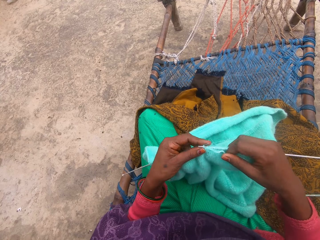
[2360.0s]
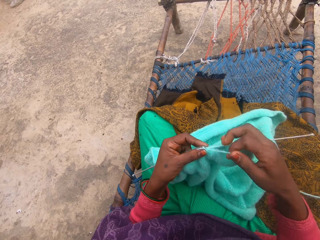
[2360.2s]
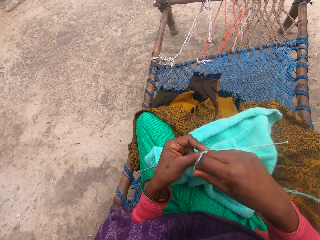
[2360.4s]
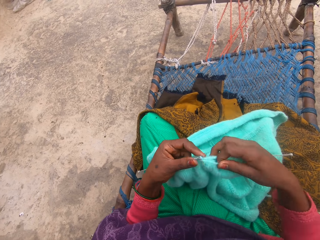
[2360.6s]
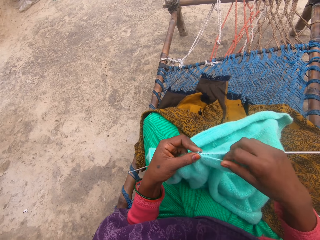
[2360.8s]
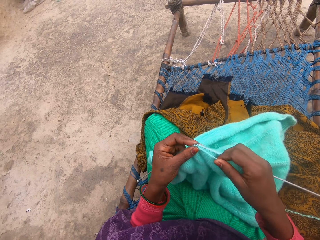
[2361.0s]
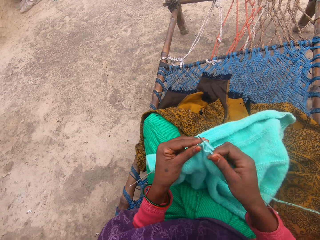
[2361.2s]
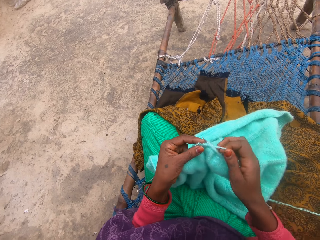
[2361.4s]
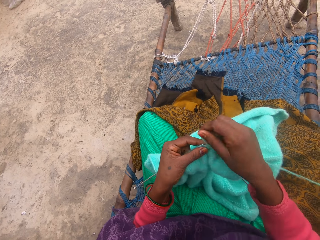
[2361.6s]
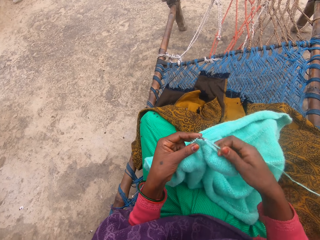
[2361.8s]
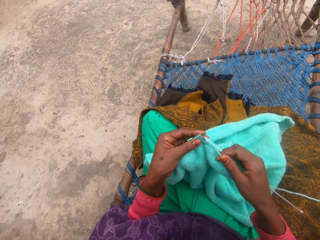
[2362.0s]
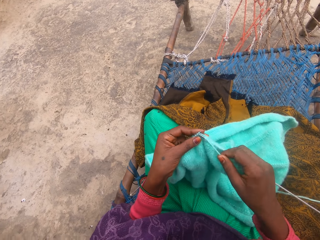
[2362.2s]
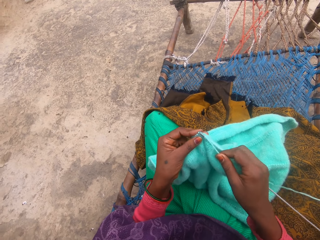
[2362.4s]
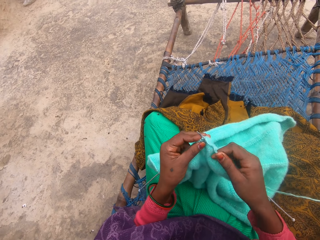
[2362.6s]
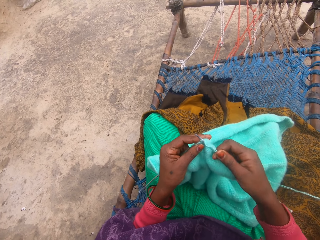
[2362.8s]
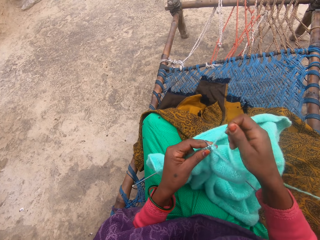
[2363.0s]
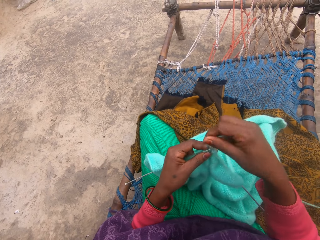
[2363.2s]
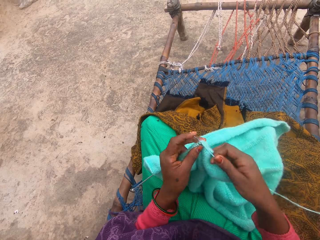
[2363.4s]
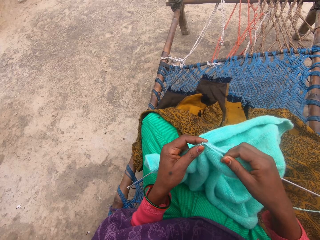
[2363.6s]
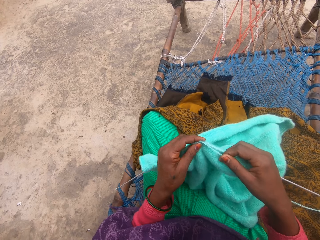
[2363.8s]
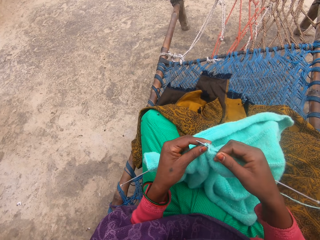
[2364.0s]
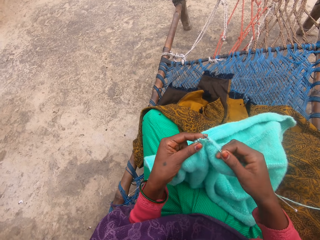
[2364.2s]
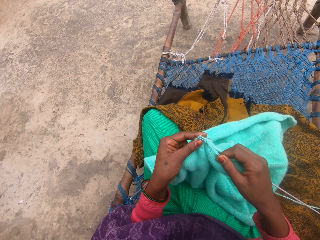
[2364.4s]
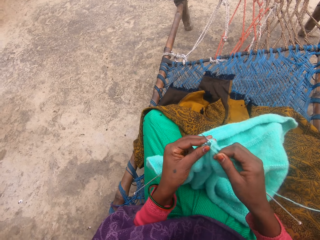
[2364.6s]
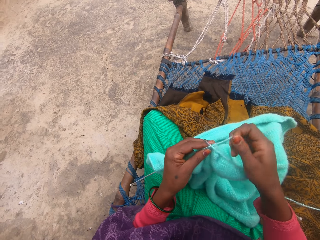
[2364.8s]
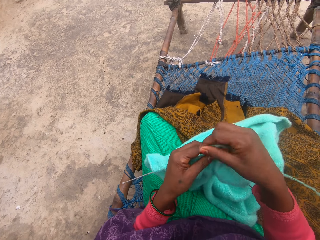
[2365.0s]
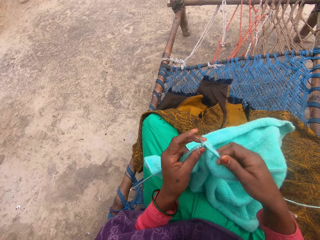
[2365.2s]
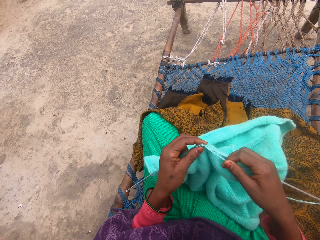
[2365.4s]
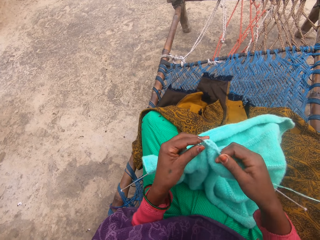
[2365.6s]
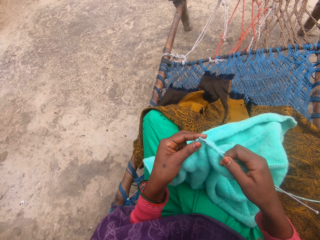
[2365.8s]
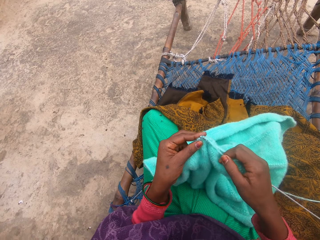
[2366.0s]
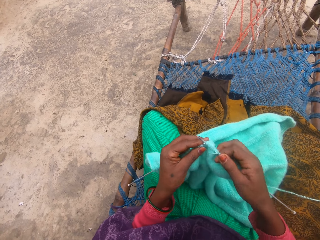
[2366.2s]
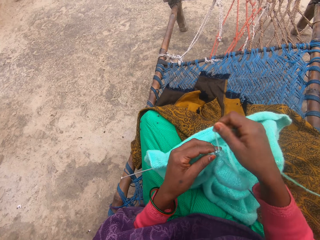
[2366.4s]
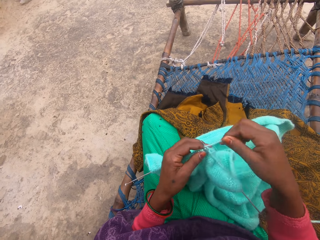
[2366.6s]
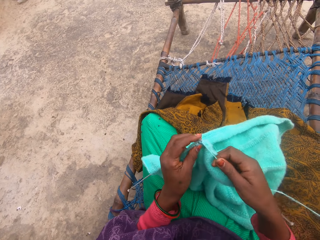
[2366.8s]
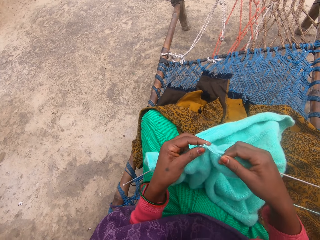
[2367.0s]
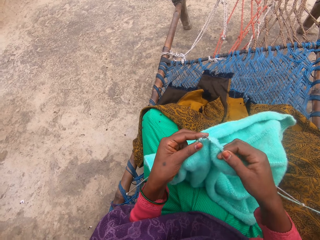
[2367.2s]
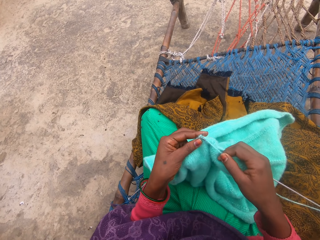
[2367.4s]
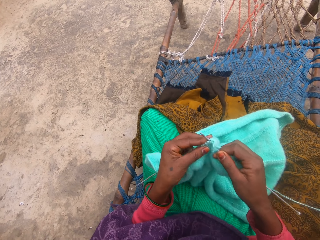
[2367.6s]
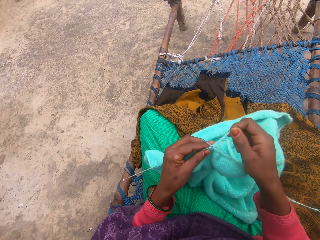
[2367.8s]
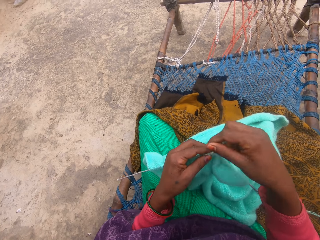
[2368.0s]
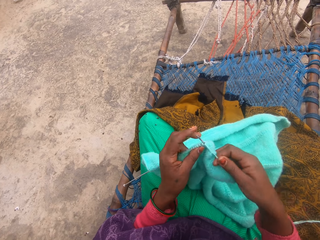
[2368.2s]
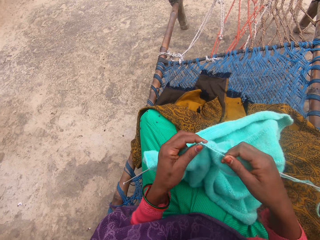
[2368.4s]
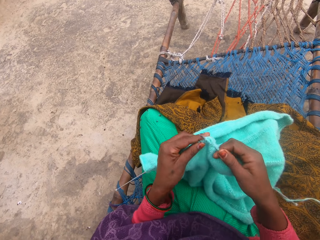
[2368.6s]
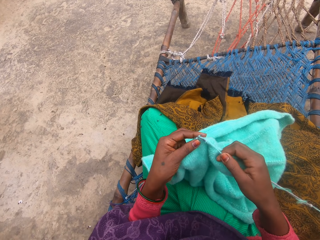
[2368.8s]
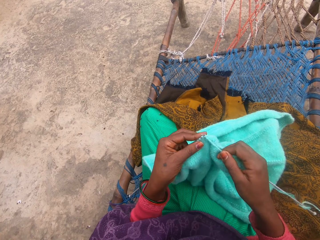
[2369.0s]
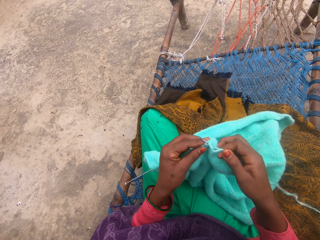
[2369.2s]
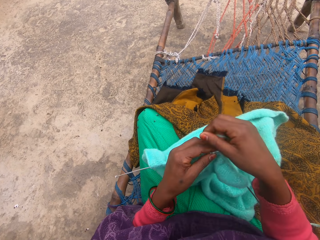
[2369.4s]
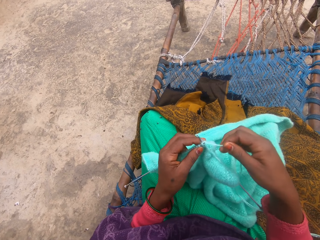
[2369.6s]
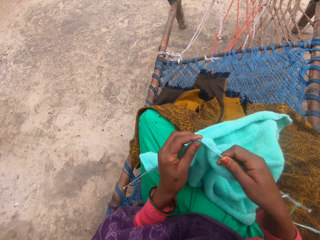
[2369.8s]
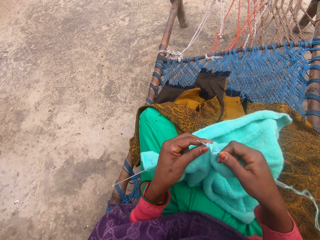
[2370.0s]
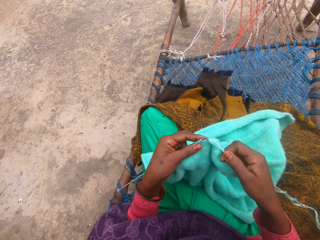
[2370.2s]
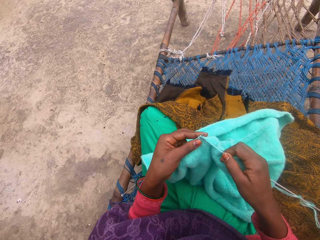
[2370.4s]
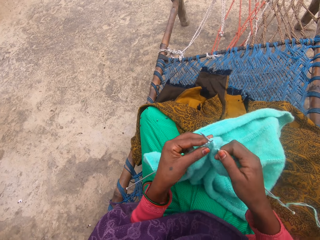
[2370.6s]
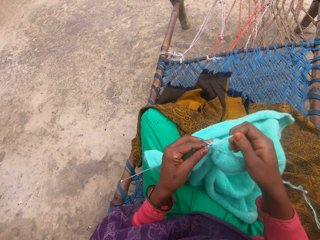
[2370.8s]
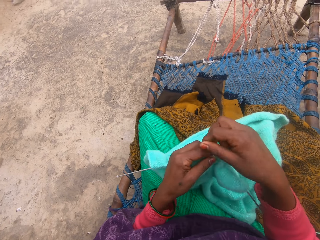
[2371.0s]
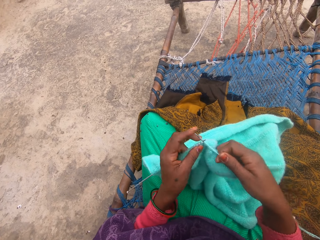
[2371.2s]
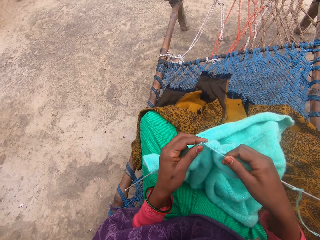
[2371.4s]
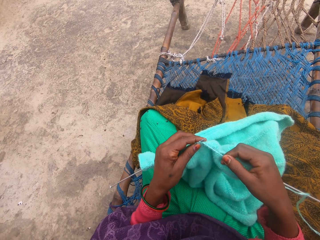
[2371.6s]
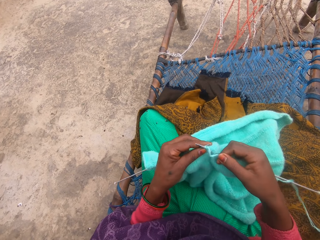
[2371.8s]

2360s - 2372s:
The camera wearer knits the material.

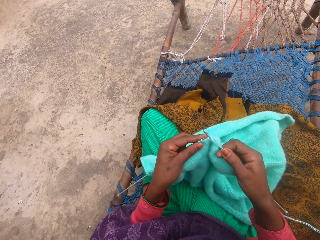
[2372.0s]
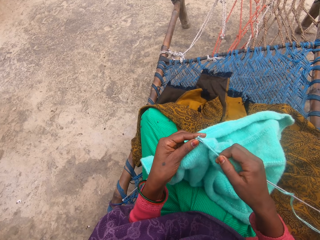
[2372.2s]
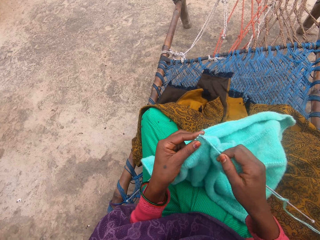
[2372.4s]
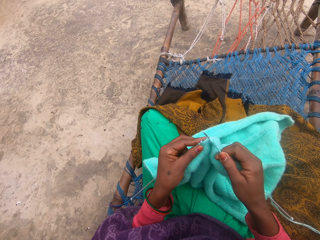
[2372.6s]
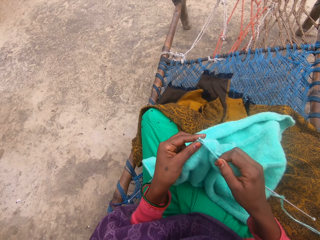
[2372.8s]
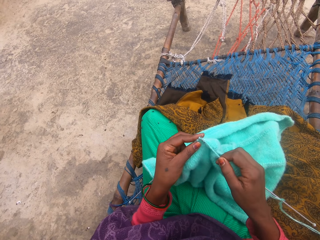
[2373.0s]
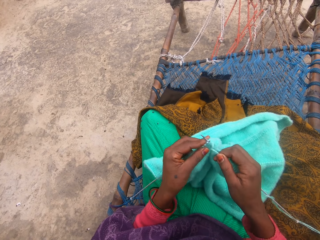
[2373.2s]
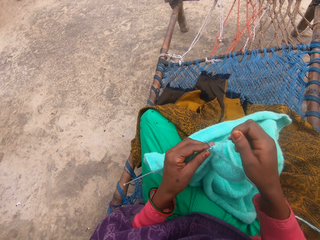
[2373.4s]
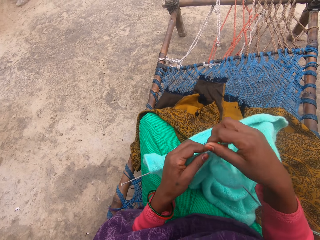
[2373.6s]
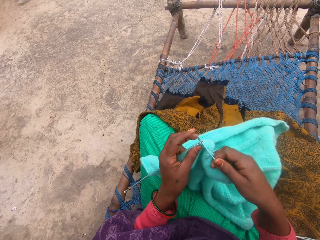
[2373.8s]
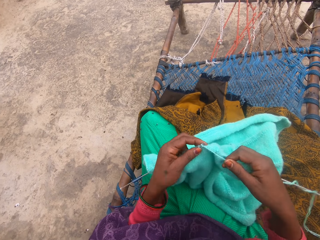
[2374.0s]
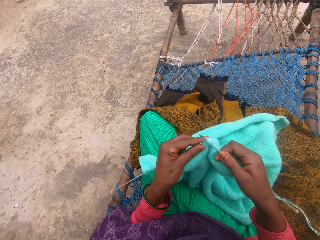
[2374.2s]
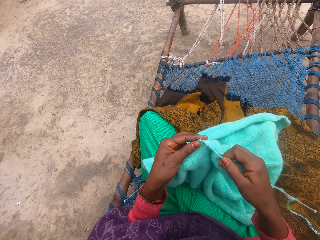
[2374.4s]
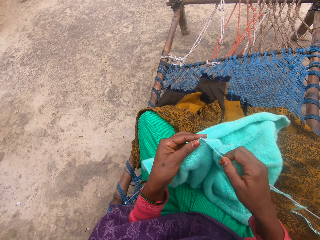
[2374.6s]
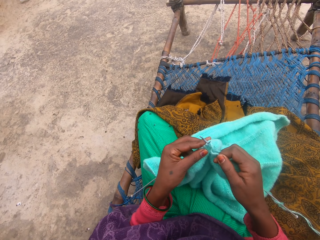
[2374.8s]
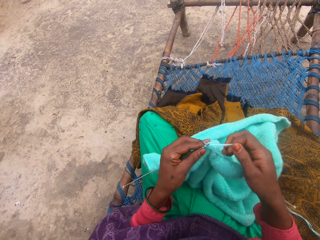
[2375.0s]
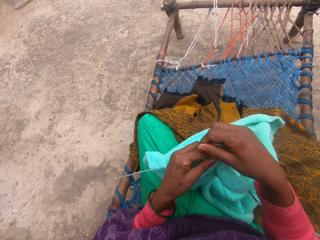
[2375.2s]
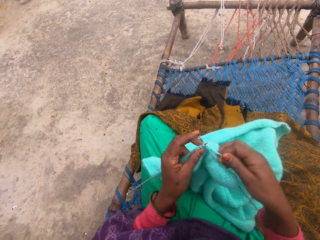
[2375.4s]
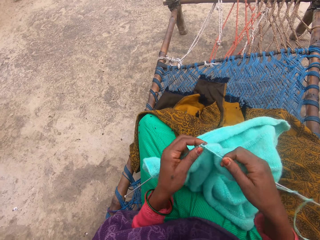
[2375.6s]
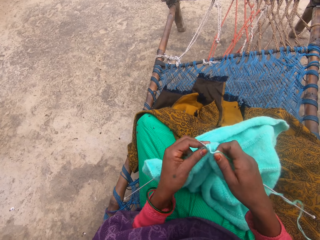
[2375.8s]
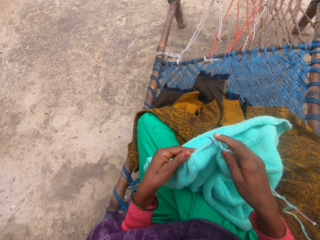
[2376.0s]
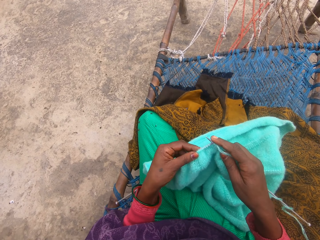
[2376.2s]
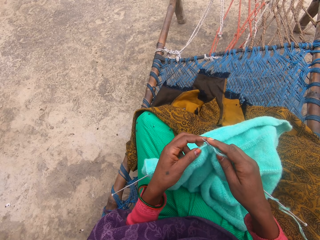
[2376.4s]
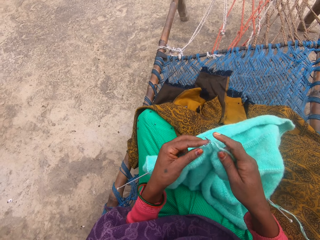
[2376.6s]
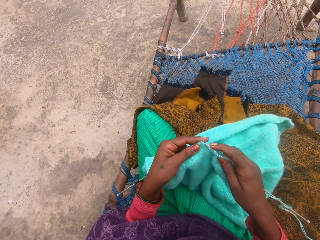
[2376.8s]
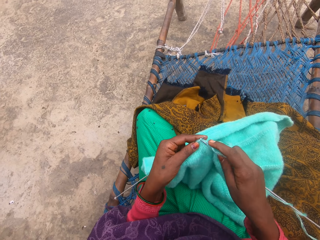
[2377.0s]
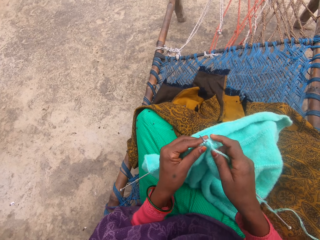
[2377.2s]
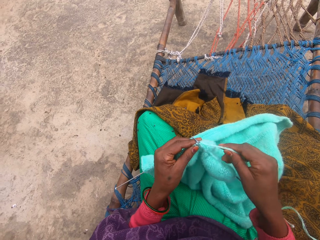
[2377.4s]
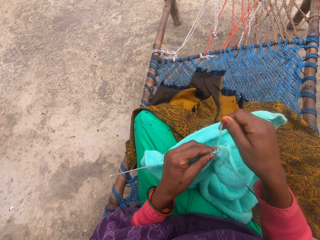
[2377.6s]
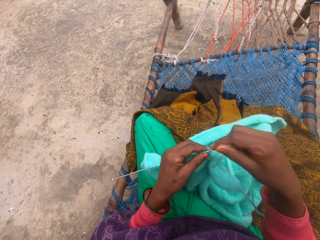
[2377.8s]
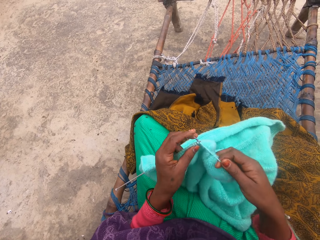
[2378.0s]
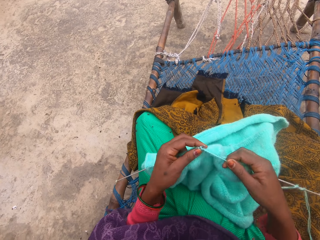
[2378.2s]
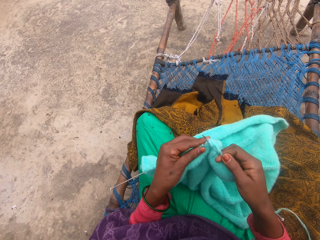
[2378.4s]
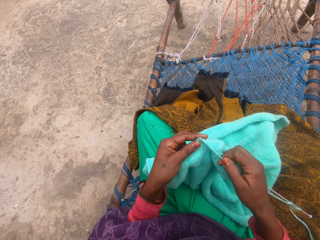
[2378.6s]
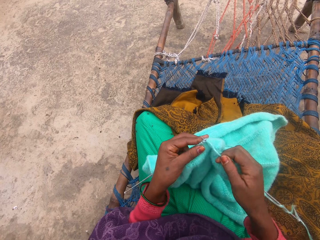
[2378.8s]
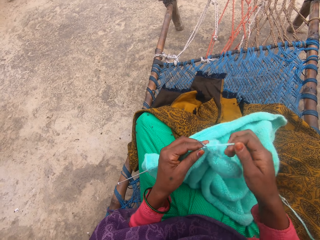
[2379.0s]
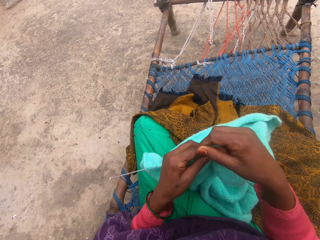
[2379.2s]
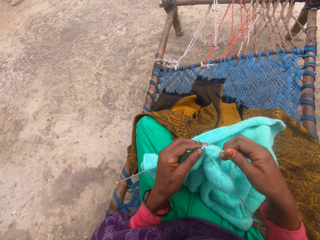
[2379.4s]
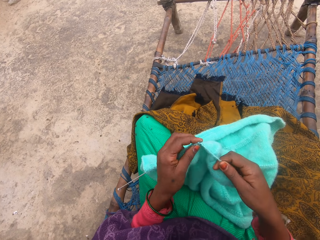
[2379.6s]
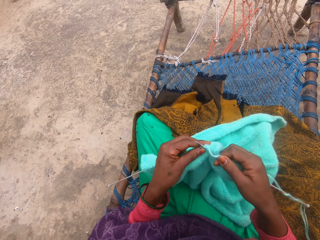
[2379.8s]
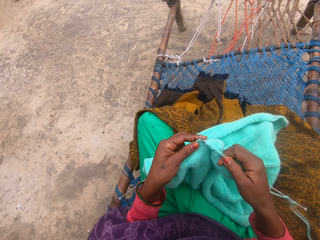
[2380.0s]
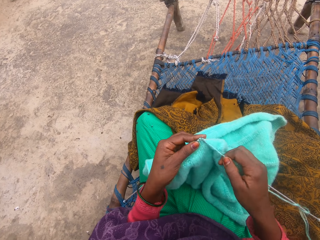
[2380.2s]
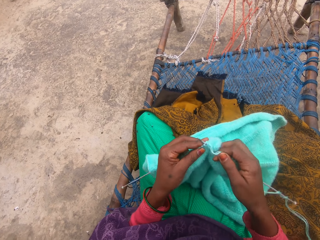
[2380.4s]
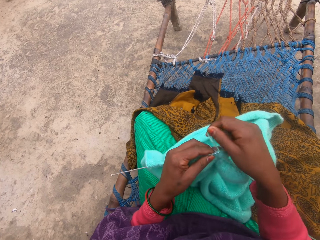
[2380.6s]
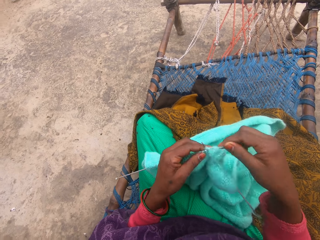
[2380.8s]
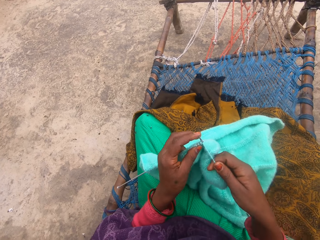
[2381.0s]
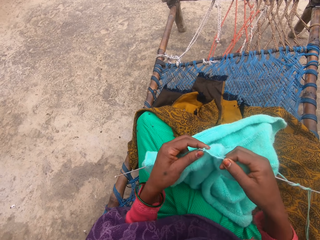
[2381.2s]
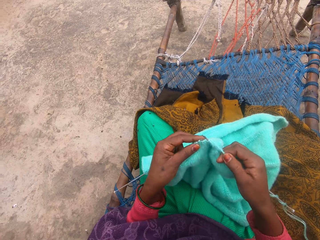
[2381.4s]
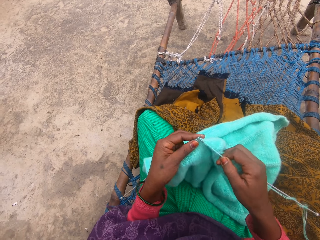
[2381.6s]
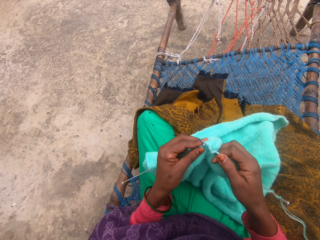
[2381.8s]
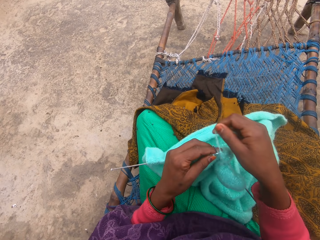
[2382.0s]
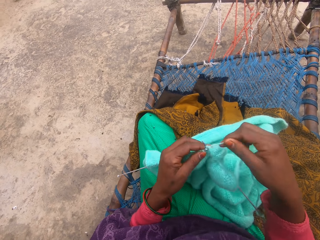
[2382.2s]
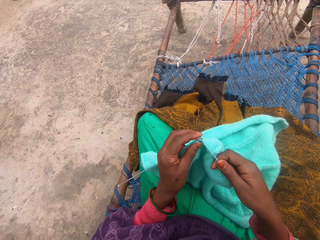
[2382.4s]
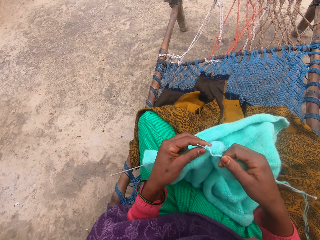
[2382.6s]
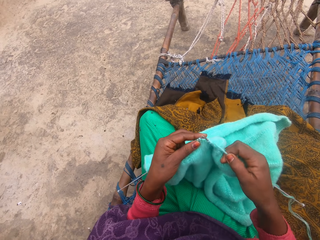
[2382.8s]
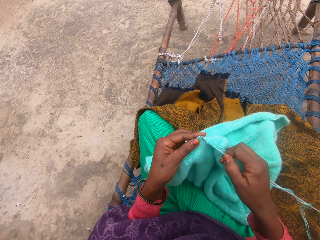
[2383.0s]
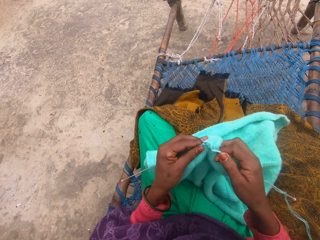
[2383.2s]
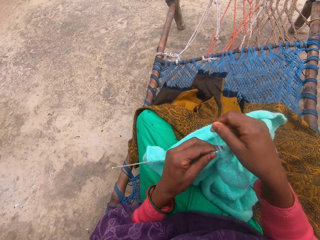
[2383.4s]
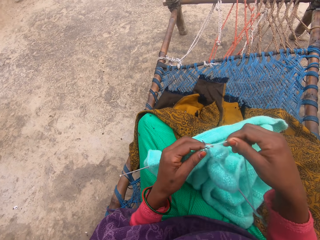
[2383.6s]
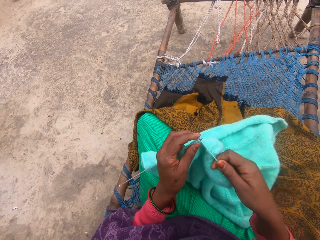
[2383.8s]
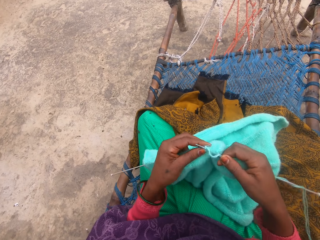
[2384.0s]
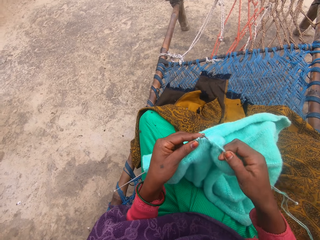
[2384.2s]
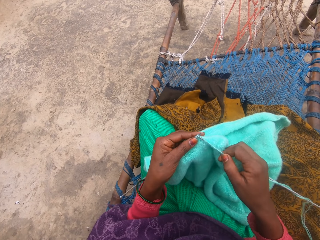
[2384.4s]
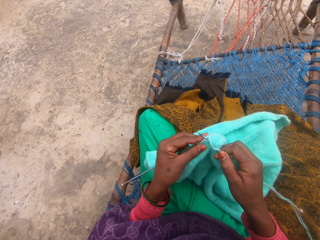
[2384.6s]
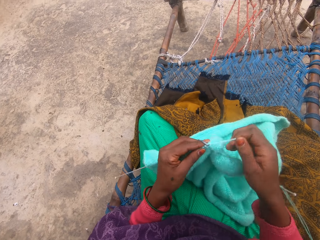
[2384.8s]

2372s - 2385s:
The camera wearer knits the material.
